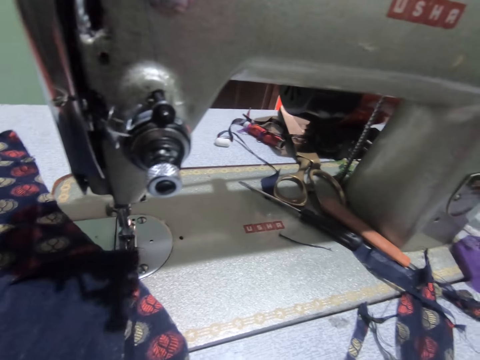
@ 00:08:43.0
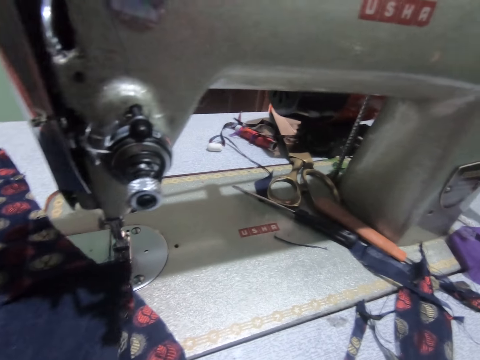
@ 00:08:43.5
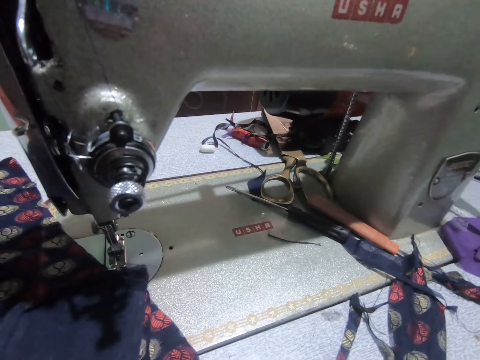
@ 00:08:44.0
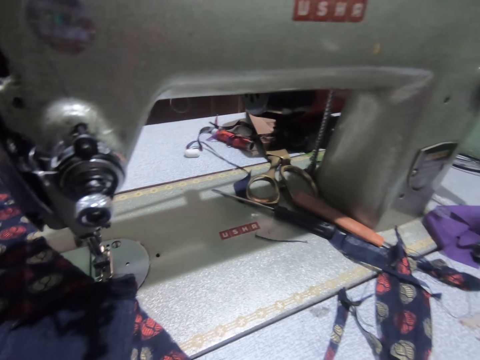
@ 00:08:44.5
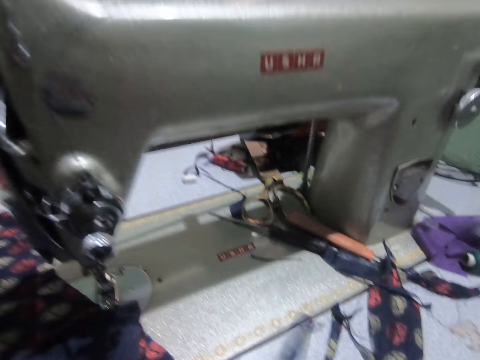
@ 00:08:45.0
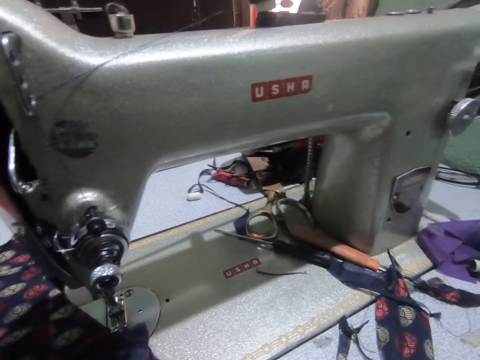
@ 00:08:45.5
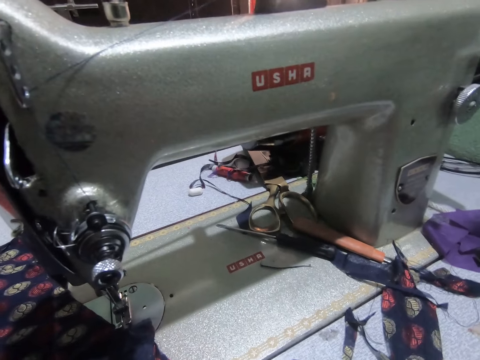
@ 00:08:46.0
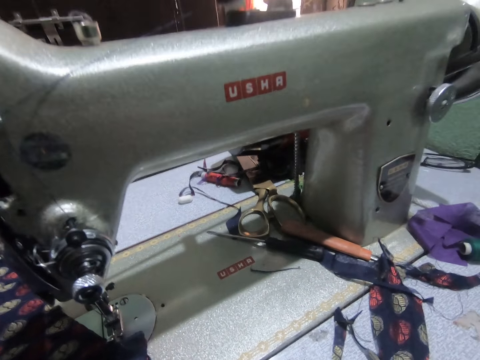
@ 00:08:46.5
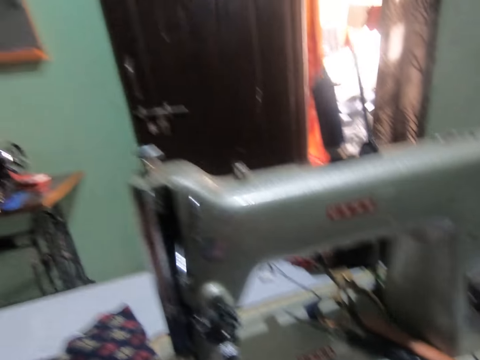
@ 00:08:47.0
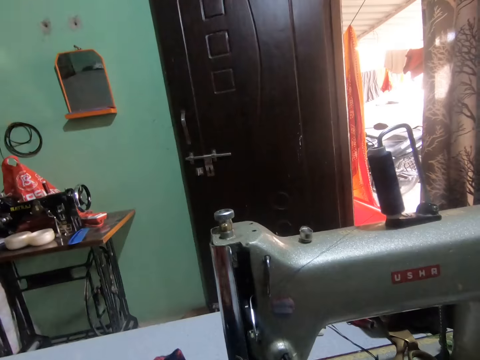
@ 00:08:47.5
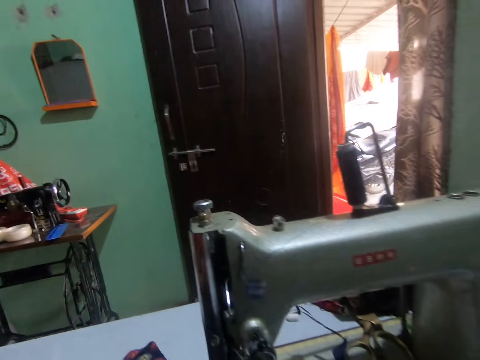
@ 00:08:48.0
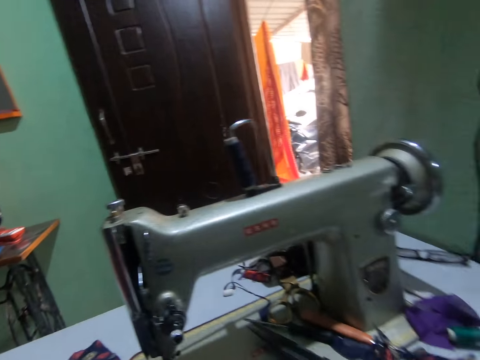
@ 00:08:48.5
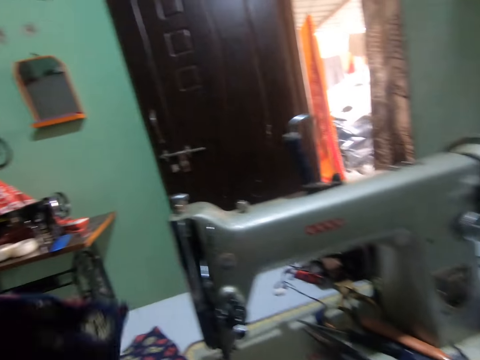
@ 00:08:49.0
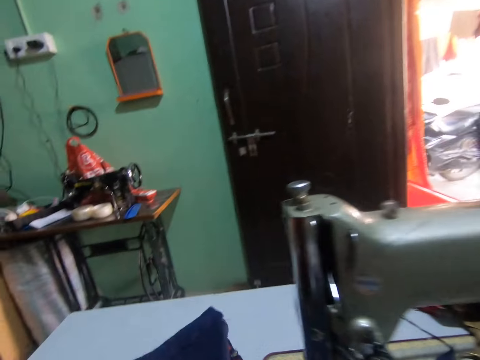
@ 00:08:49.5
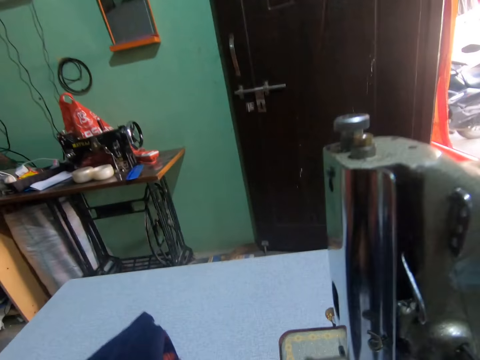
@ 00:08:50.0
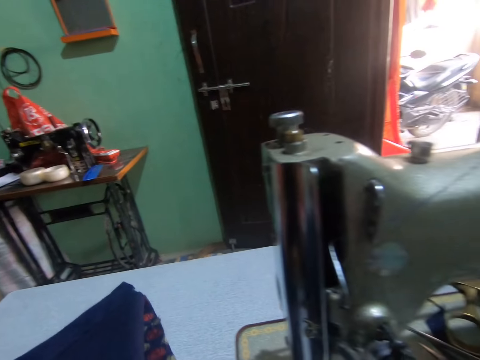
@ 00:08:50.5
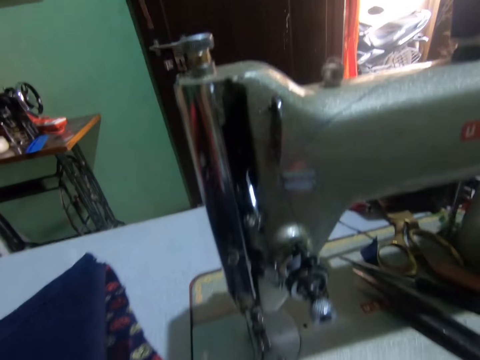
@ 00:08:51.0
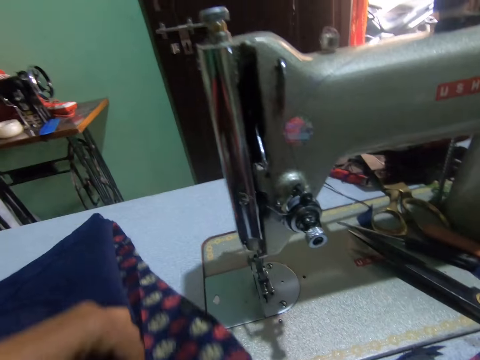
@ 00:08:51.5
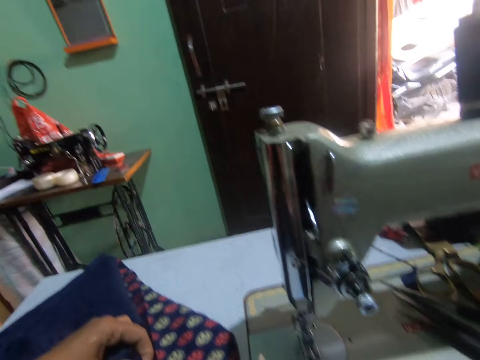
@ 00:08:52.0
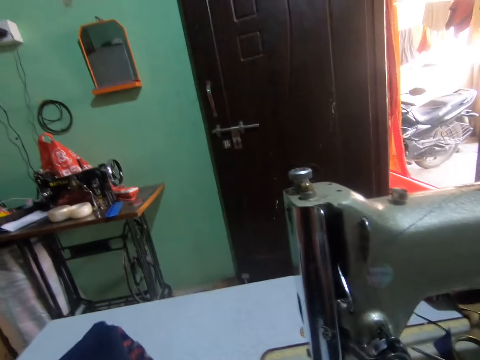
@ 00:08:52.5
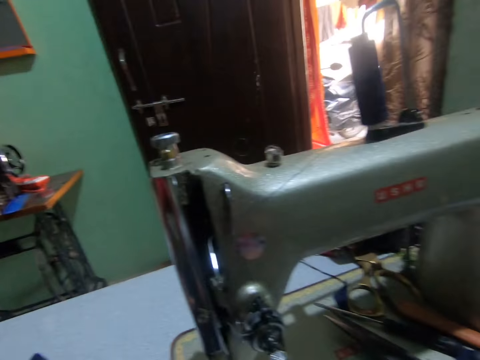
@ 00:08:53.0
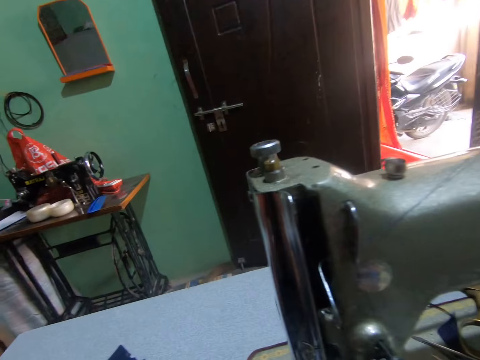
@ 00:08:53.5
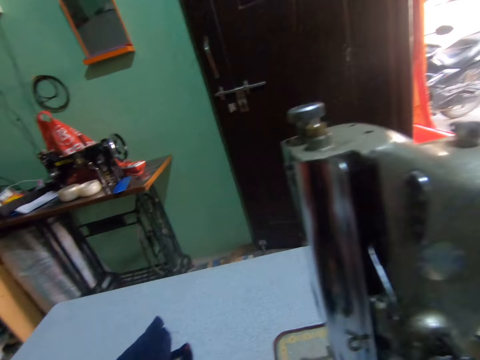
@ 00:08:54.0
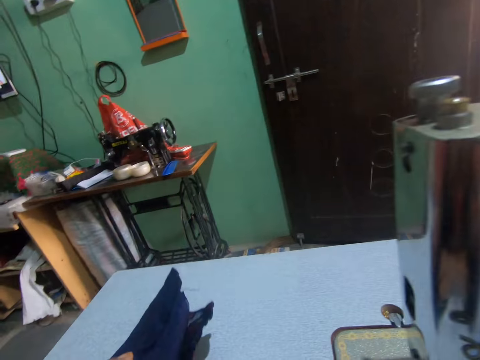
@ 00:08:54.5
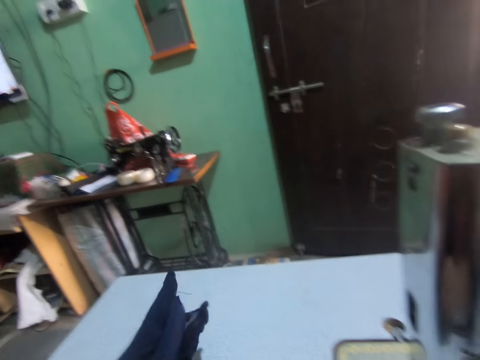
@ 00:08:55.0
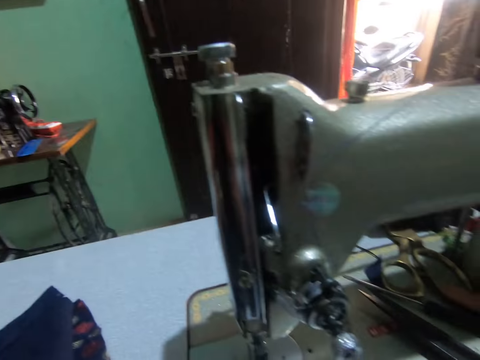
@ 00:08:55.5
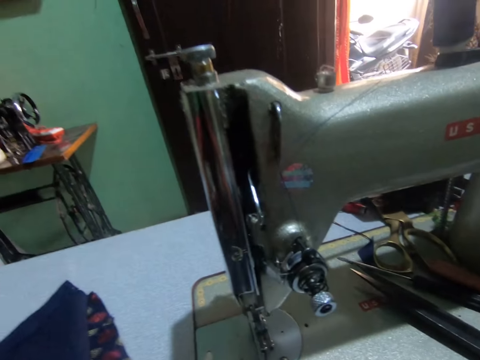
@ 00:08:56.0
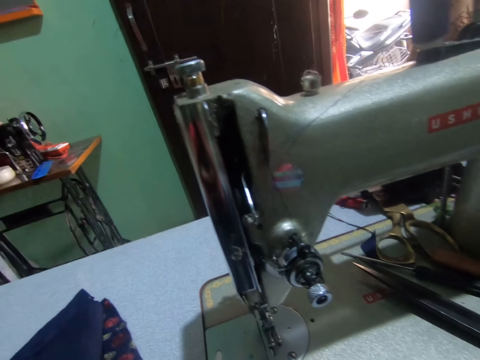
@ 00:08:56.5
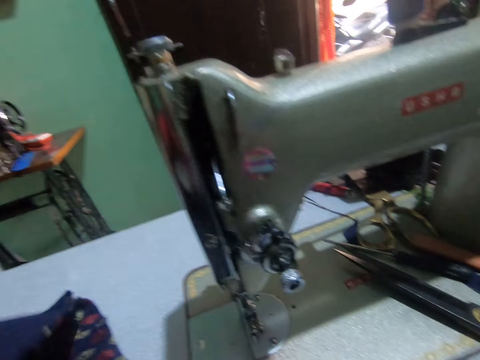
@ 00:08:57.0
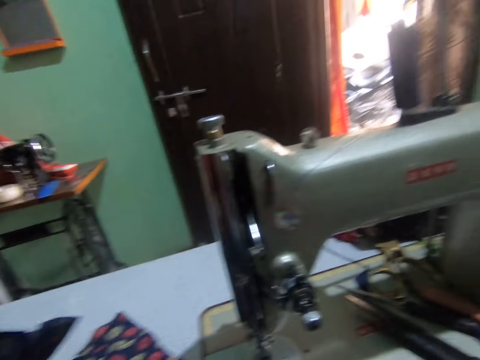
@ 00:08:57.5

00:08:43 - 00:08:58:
The camera wearer pulls fabric on the machine. She drops the scissors on the sewing machine with her right hand. She arranges some pieces of cloth on the sewing machine with both hands.

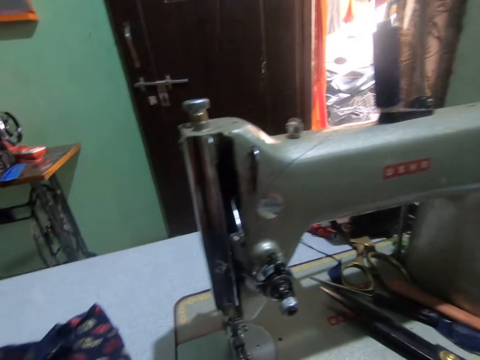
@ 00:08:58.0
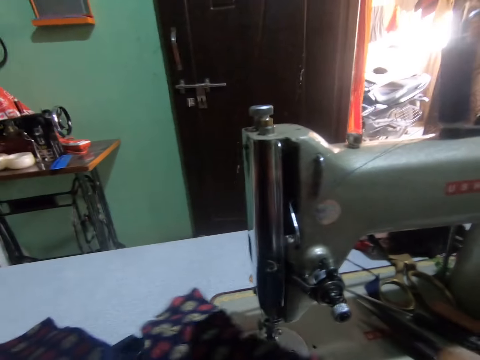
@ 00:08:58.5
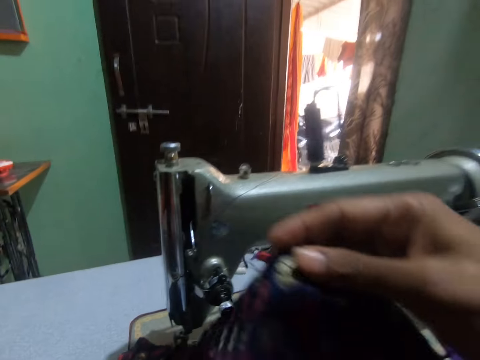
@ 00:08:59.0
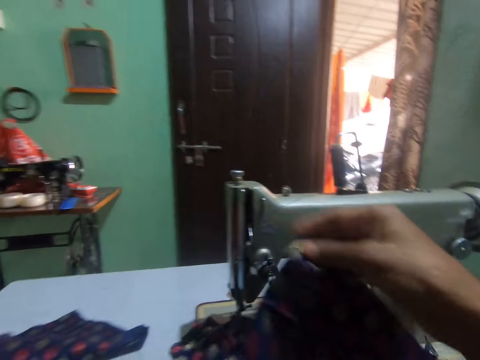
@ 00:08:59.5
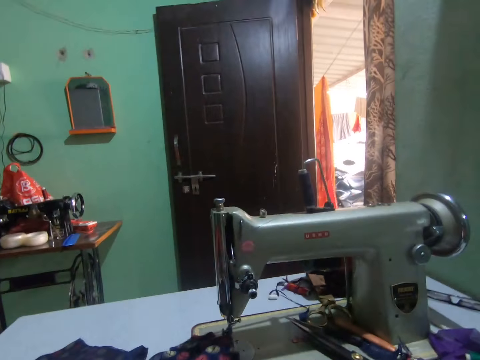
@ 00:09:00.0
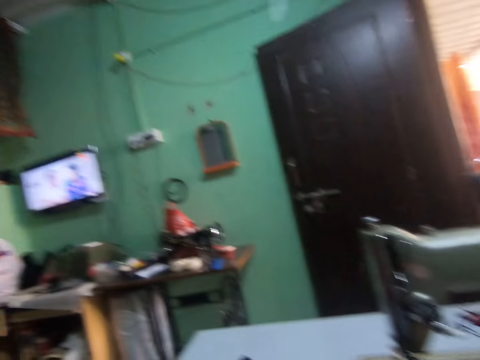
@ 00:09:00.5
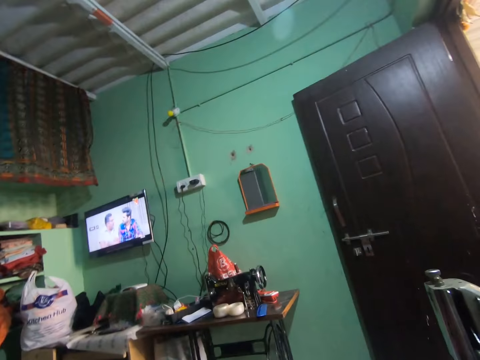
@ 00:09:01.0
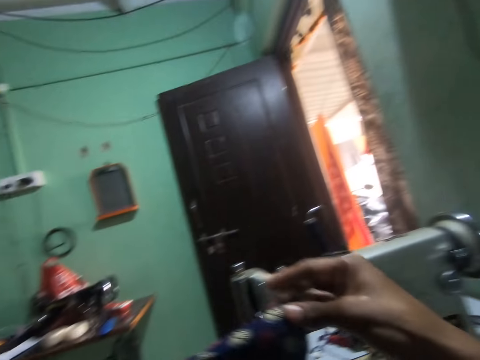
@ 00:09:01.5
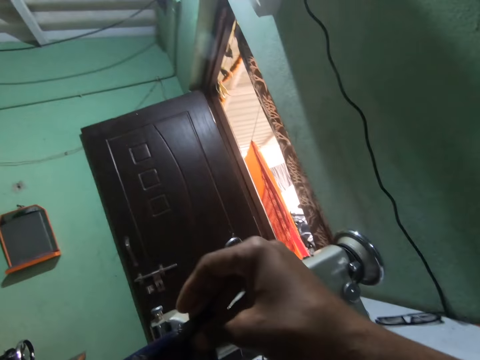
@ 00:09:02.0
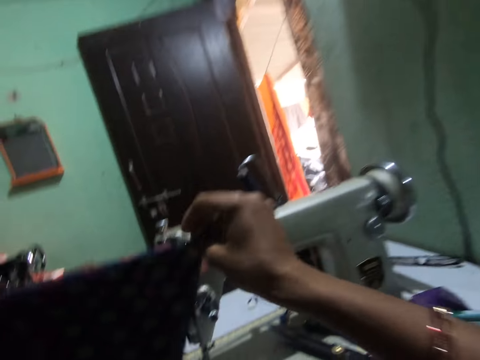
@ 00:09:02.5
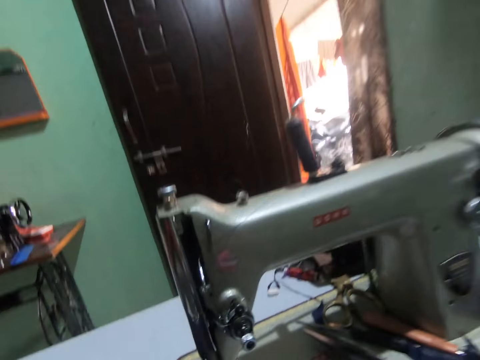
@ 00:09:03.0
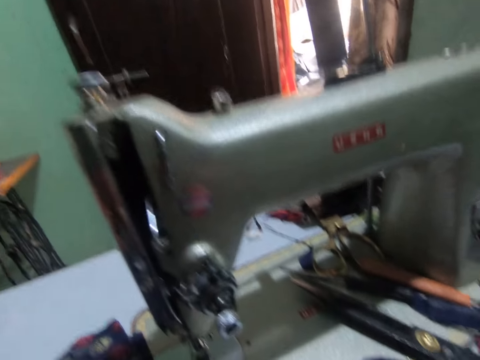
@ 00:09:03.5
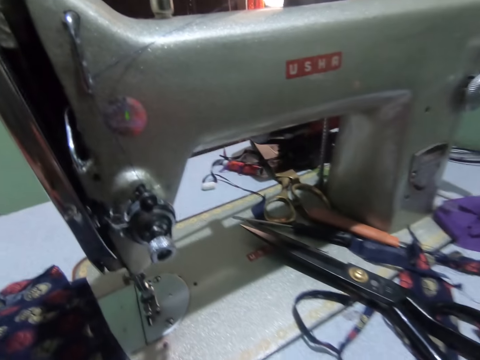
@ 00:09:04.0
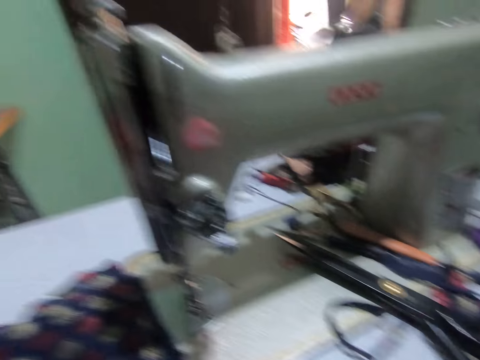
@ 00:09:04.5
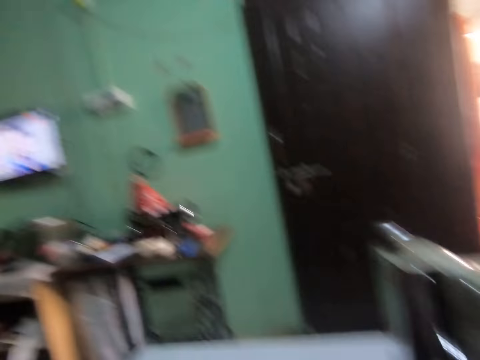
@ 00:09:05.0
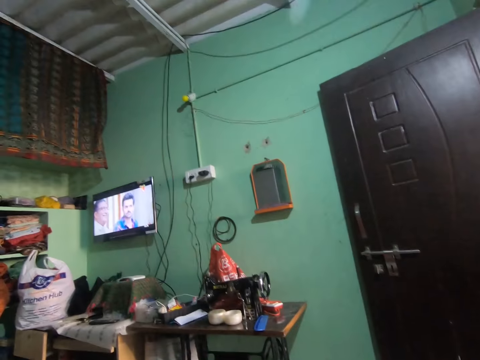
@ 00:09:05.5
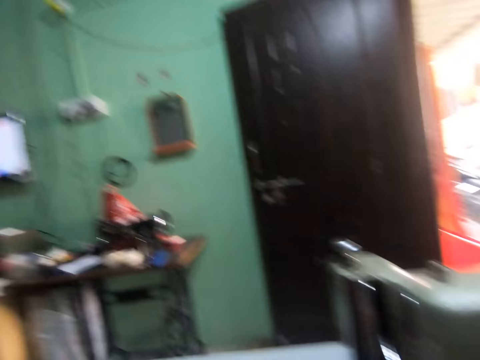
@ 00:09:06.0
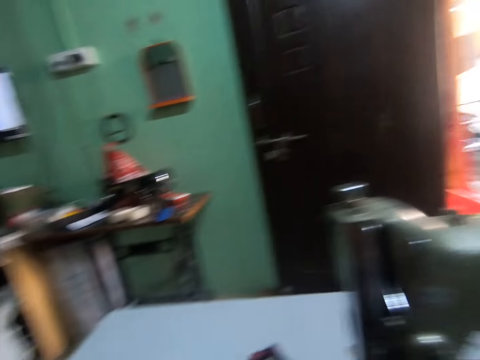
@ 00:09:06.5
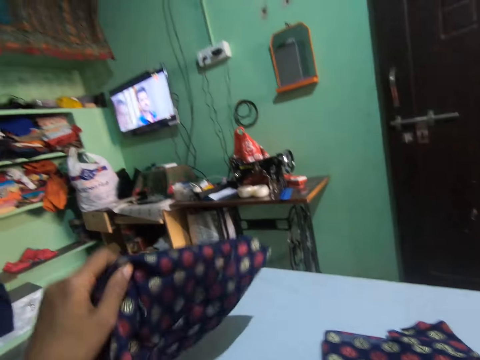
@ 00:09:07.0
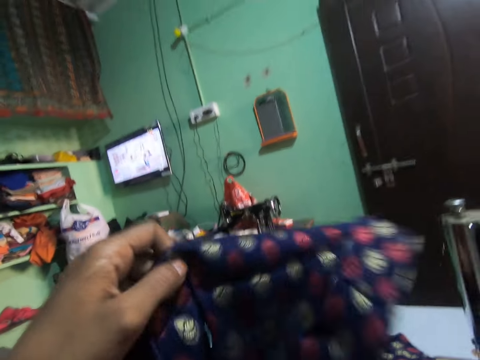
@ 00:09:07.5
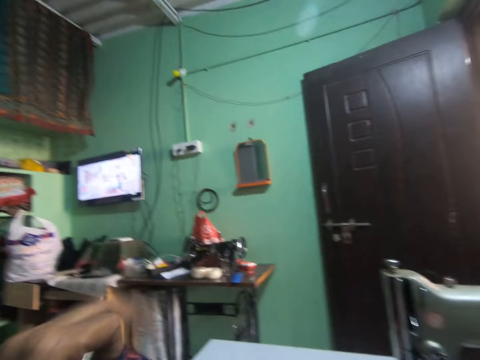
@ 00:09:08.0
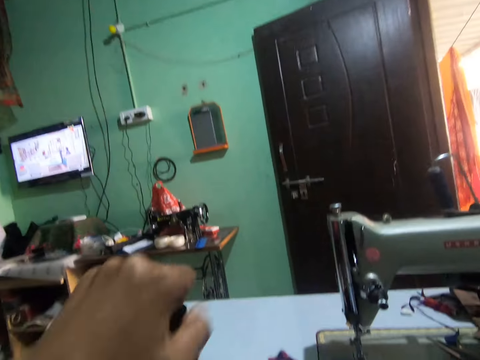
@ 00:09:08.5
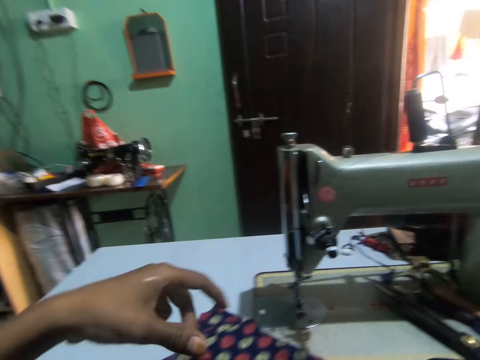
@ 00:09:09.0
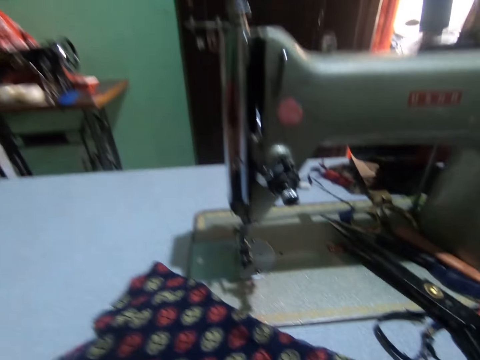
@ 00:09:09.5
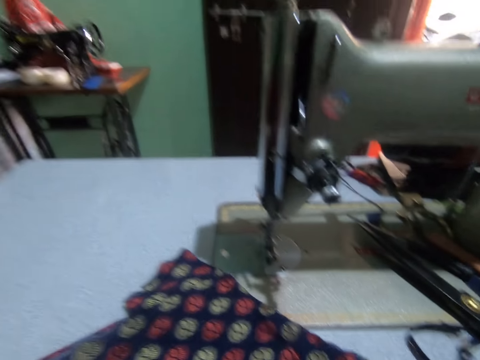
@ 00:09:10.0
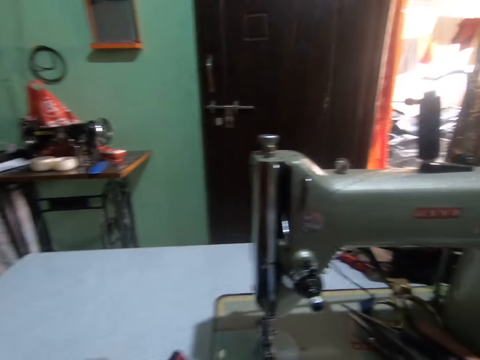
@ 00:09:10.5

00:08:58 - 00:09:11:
The camera wearer picks up fabric from the machine.
